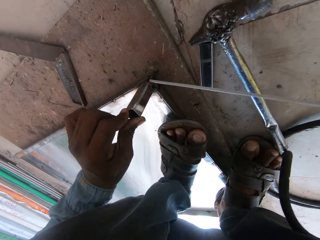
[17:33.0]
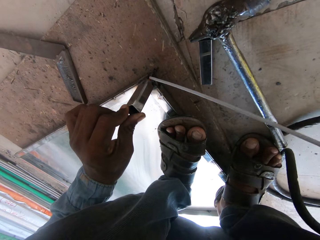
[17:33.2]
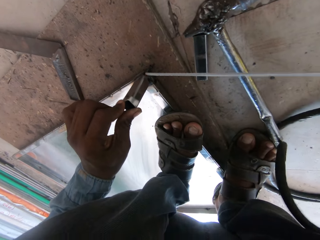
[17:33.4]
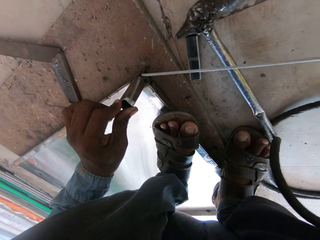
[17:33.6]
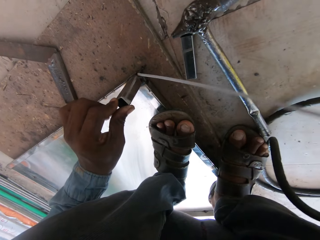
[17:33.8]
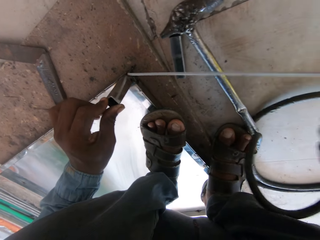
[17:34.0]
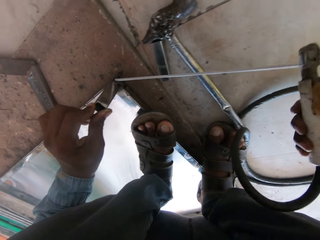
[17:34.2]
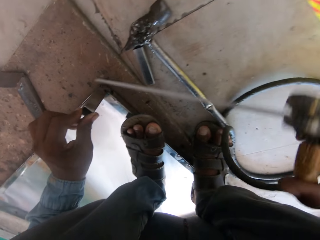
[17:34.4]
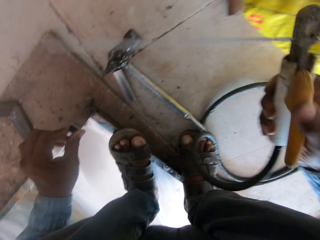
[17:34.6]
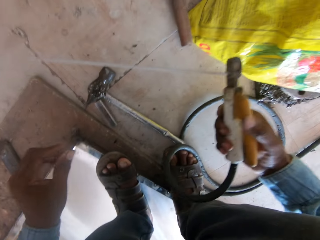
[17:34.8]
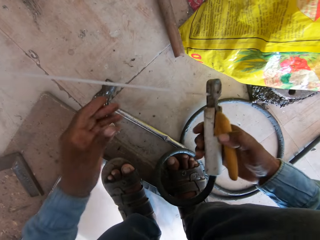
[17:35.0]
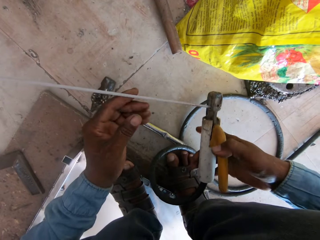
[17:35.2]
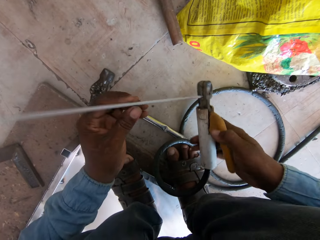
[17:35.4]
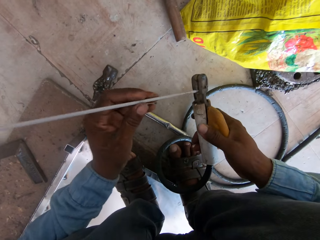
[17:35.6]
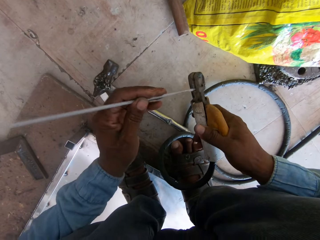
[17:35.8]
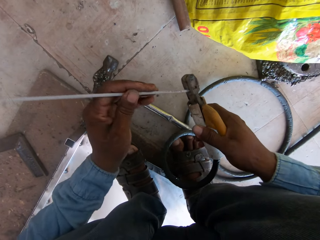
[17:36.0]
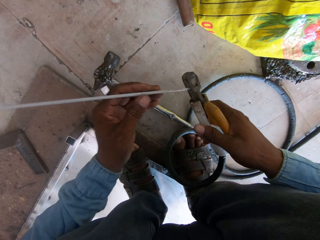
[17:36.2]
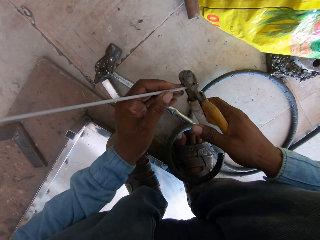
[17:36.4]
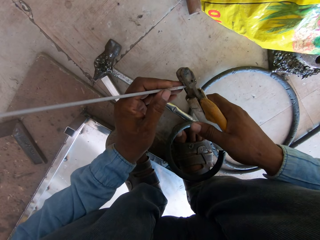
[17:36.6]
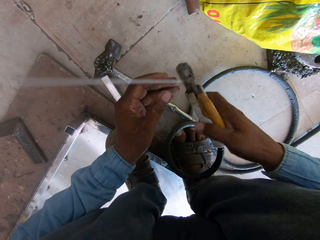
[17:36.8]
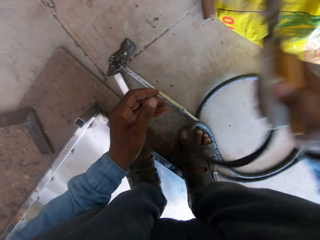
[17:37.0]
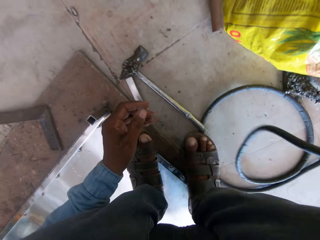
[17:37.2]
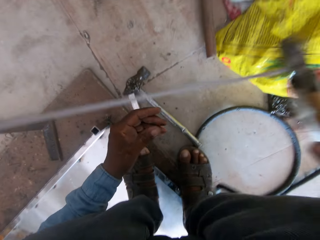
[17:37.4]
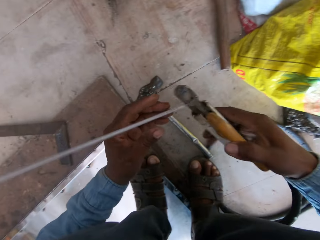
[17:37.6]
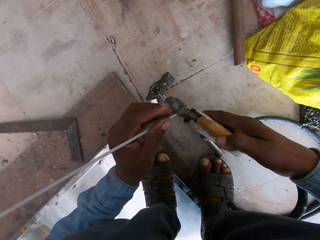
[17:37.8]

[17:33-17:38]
The camera wearer holds the electrode holder. They hold the welding rod with the left hand.

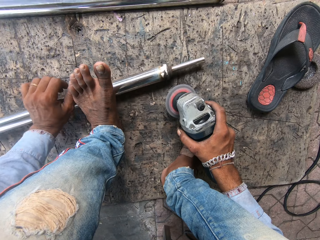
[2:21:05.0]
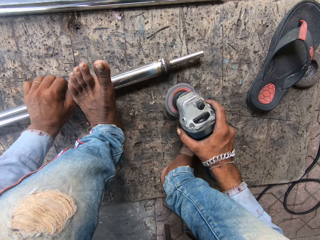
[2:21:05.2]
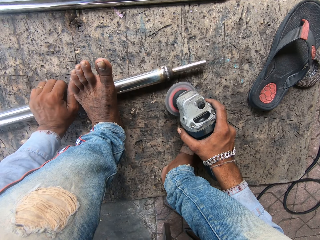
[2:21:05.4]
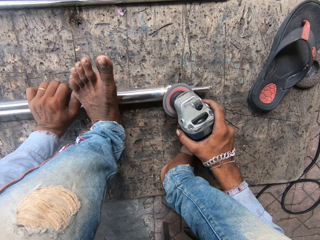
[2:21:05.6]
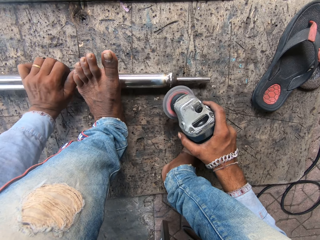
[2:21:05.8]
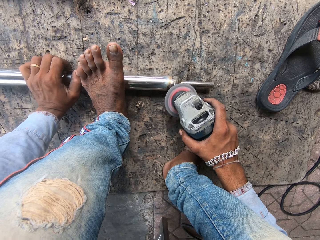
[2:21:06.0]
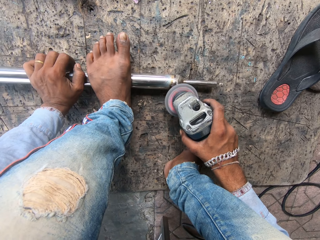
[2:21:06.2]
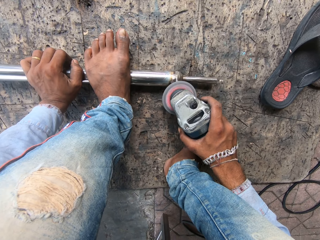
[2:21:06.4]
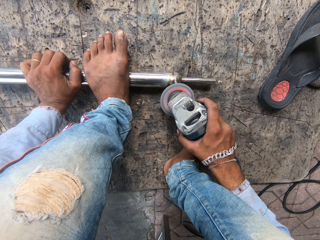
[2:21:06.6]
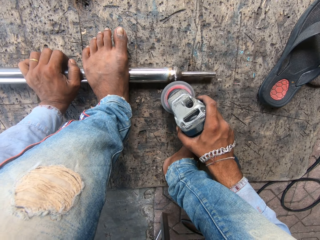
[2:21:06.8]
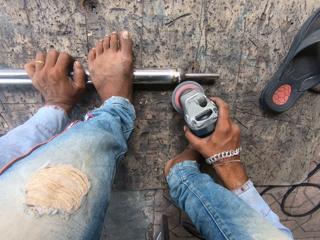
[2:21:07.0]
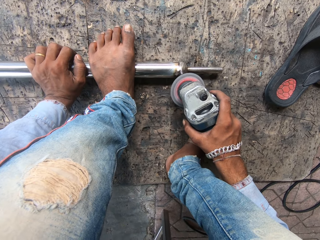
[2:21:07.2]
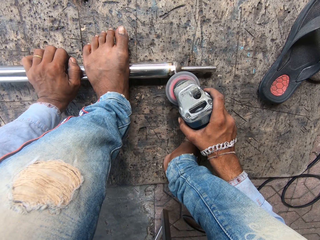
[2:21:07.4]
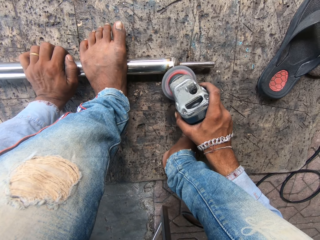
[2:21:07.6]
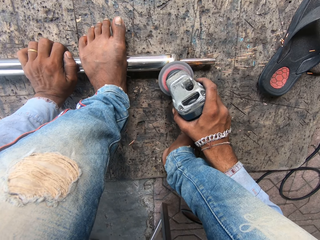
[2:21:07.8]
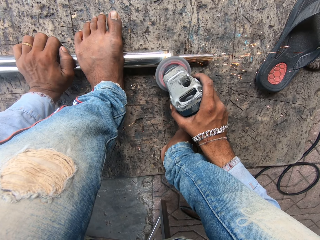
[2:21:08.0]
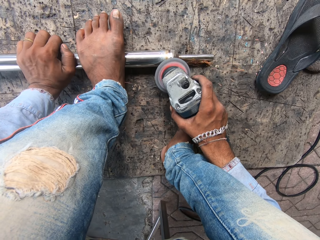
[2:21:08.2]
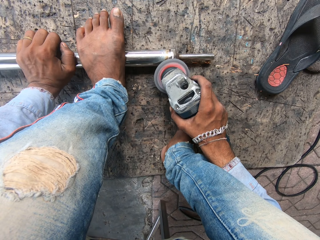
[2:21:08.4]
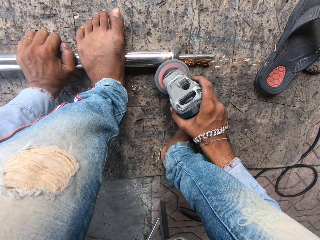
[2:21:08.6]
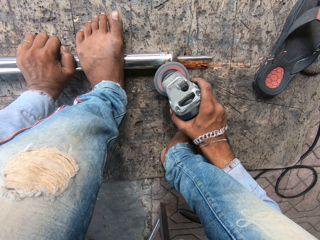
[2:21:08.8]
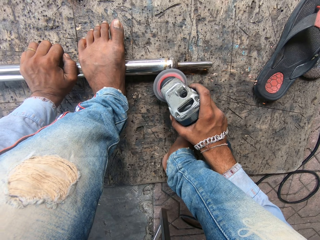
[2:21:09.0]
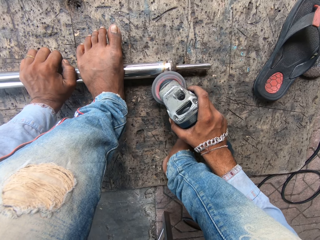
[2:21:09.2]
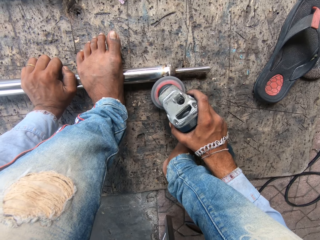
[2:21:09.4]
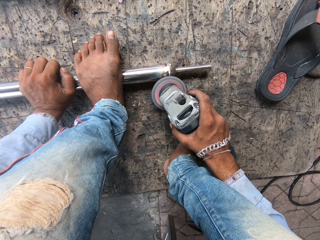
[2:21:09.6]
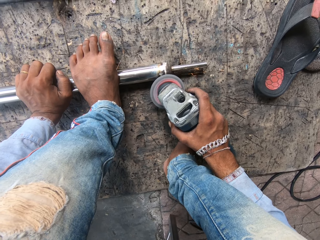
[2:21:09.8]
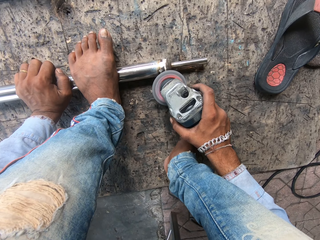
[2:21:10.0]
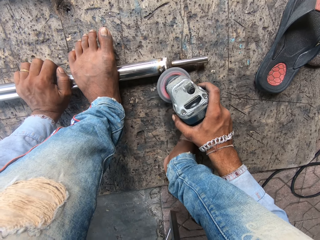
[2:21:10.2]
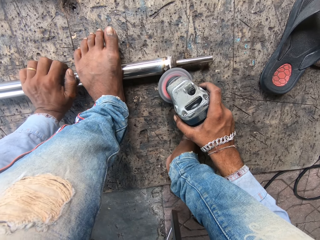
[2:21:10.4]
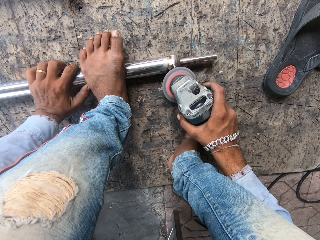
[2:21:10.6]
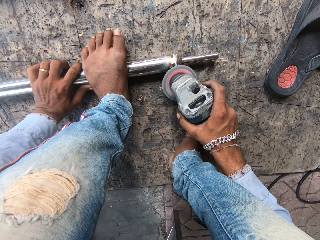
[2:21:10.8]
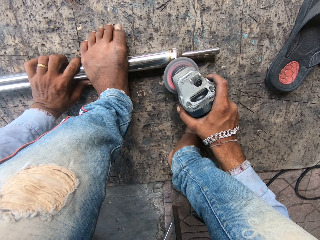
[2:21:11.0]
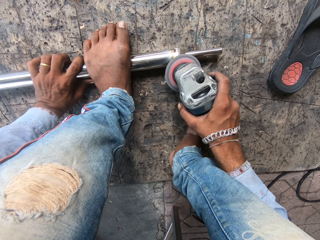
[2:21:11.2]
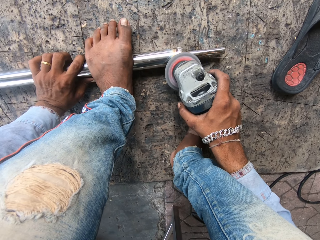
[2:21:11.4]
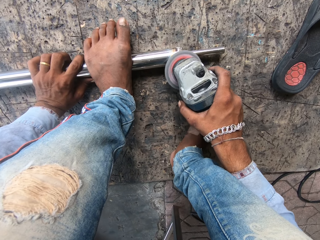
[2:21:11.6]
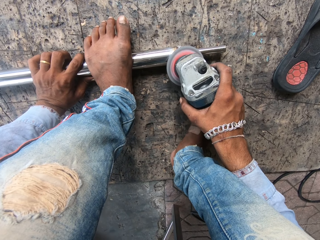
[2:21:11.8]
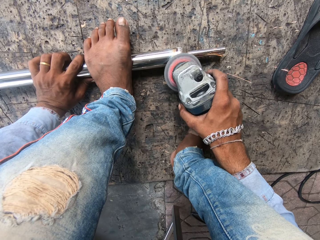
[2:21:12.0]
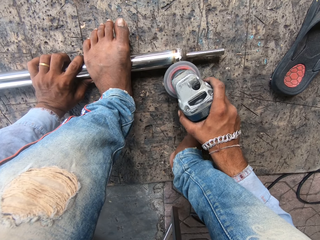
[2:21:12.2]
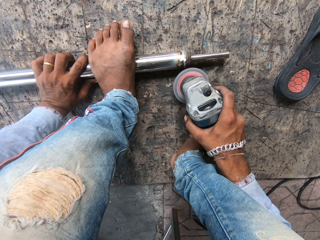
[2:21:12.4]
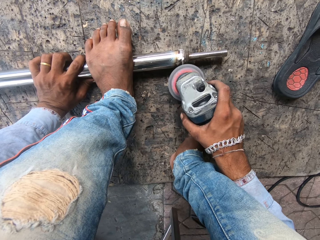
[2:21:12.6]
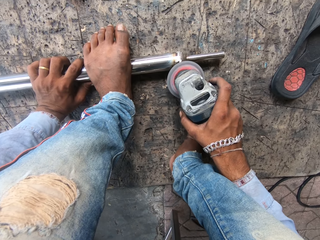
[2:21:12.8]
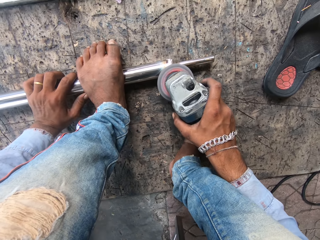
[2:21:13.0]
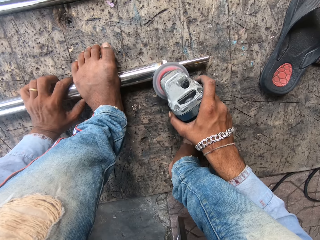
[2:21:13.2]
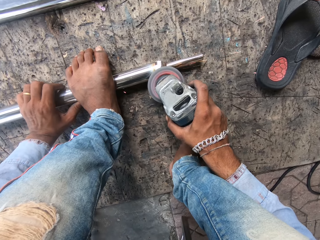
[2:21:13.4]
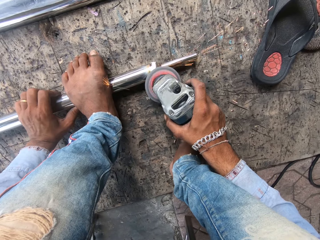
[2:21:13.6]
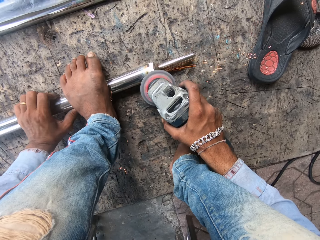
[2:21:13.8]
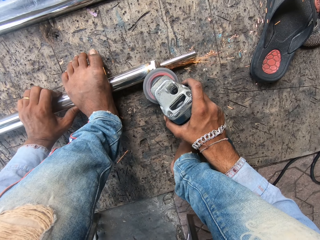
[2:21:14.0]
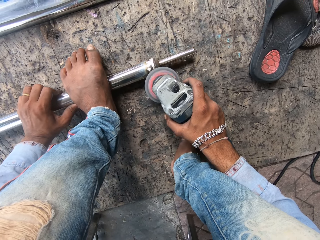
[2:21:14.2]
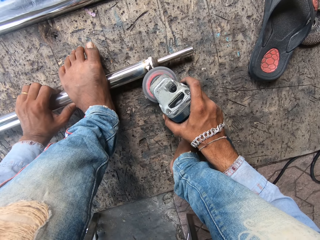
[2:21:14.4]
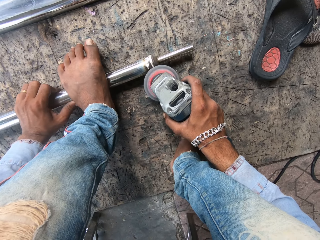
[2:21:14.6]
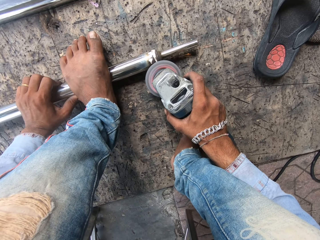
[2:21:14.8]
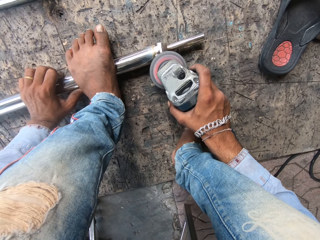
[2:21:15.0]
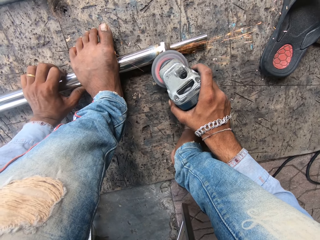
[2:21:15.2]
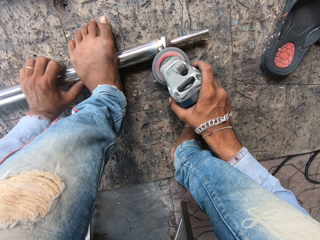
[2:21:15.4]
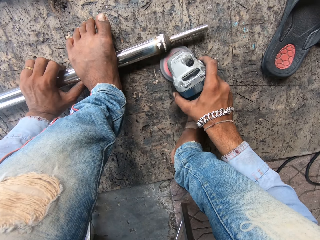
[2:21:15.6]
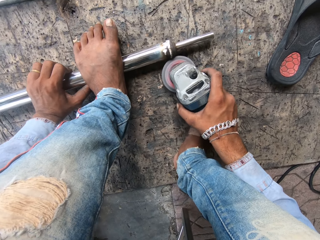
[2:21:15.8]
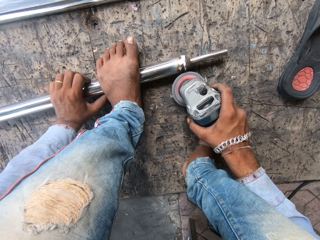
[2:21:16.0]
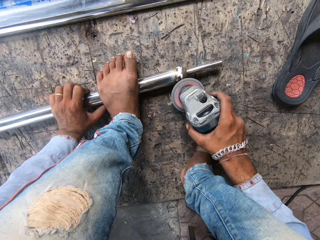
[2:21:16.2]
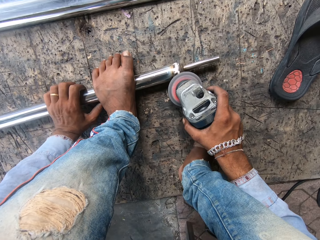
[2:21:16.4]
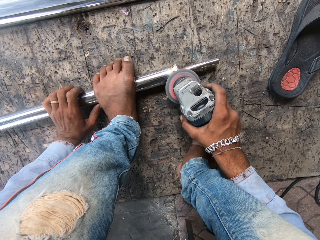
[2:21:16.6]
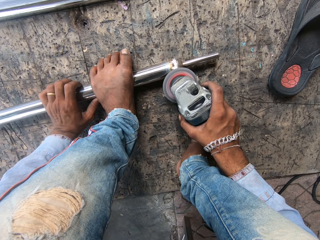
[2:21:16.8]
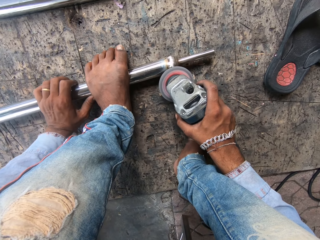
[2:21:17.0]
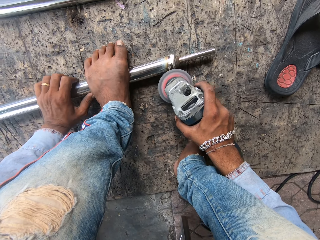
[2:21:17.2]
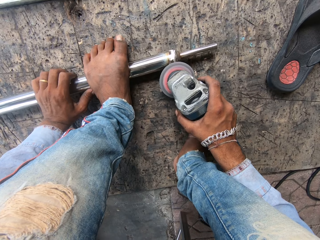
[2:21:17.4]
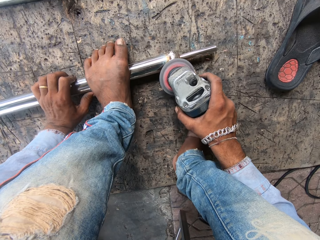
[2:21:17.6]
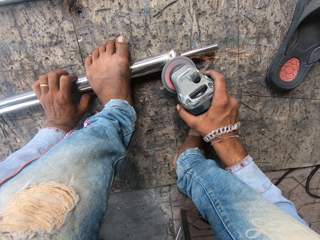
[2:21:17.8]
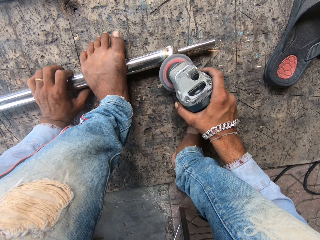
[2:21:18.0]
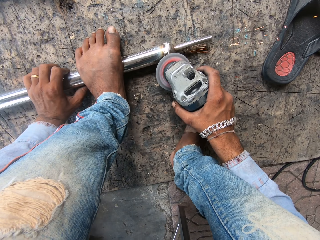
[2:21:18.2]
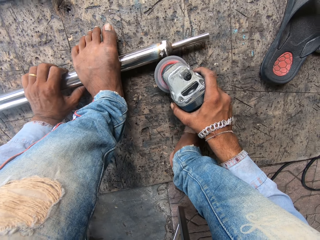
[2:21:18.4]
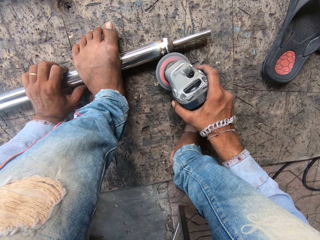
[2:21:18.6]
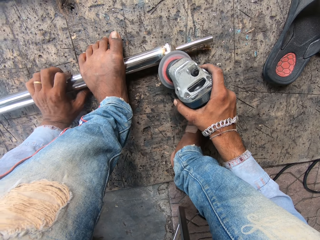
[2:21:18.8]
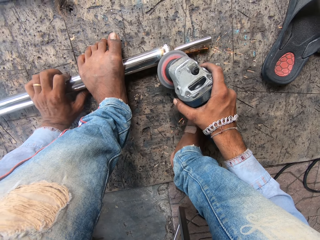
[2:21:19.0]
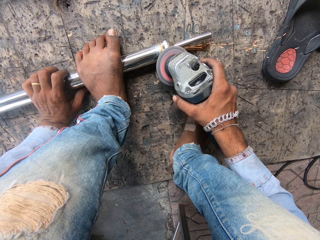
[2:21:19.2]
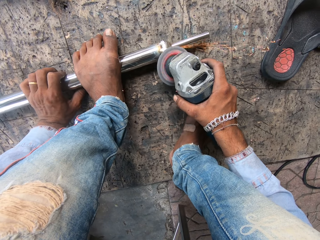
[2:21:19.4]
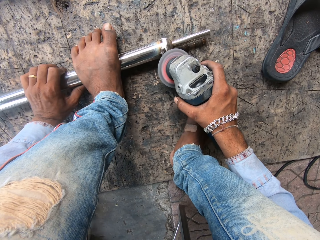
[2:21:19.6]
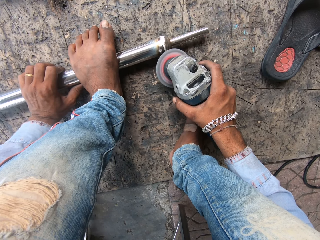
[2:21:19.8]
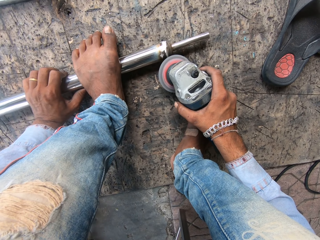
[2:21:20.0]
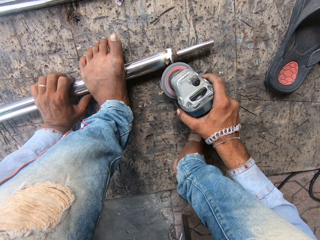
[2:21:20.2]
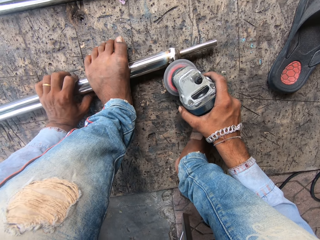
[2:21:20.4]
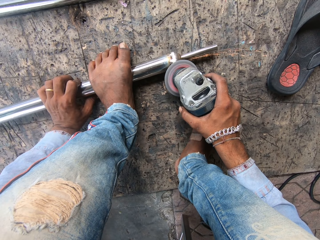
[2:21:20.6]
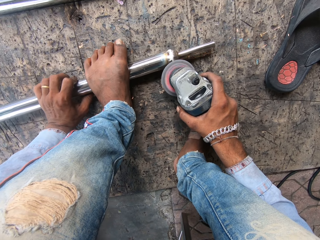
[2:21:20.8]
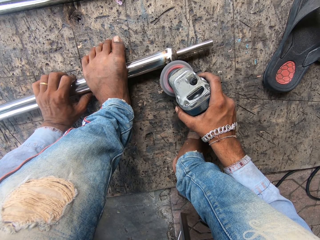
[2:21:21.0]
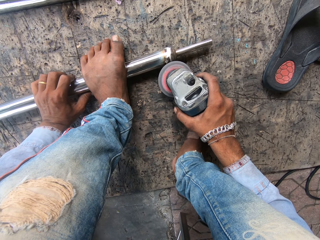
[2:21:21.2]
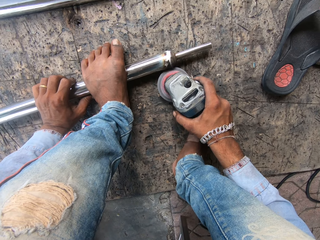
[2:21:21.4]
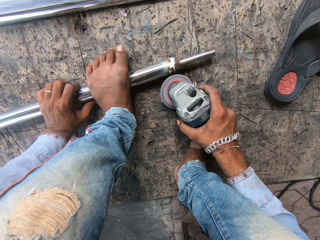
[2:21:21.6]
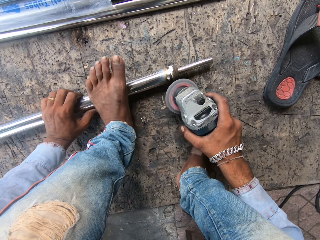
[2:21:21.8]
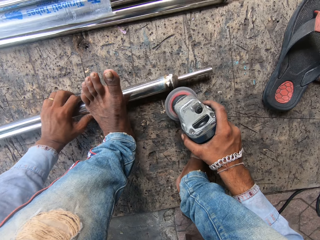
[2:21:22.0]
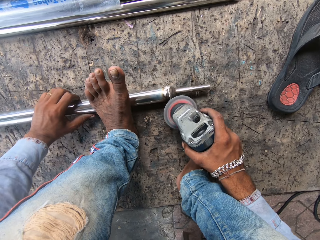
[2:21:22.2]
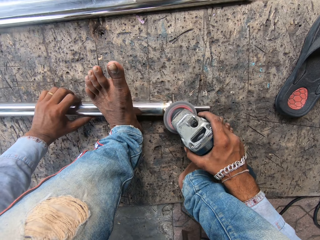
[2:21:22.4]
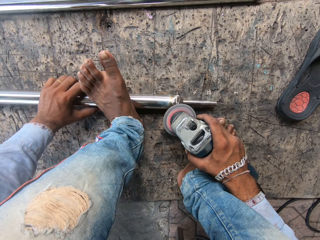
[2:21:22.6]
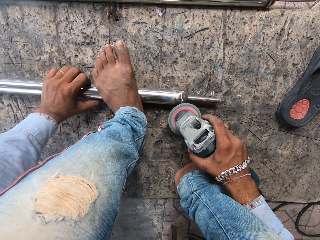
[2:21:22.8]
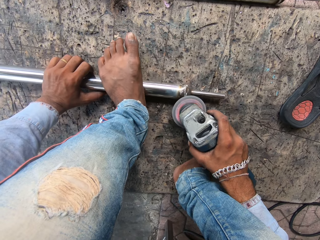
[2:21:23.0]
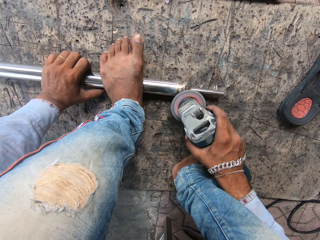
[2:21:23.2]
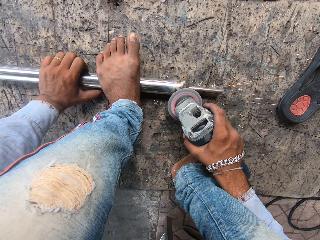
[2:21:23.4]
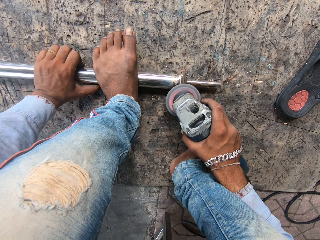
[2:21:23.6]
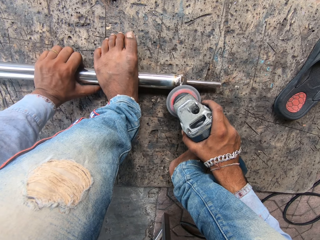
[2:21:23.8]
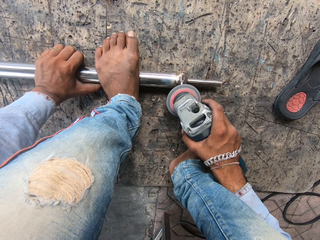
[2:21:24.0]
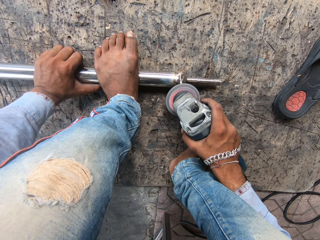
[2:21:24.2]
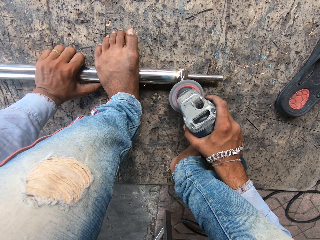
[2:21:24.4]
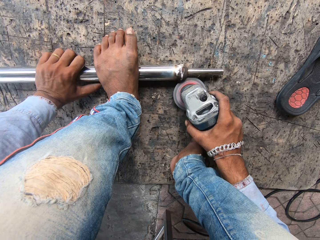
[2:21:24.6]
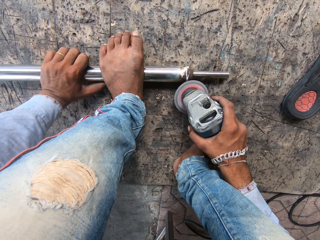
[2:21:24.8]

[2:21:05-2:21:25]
The camera wearer adjusts a metal rod on the ground. They weld the metal rod with an angle grinder. They adjust the metal rod on the ground. They weld the metal rod with the angle grinder. They adjust the metal rod on the ground. They weld the metal rod with the angle grinder. They turn metal, grind metal, move metal and step on metal.
